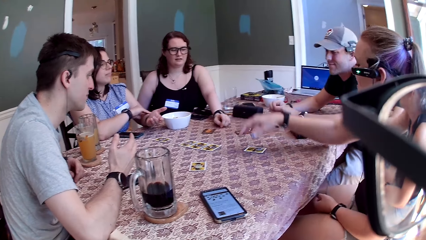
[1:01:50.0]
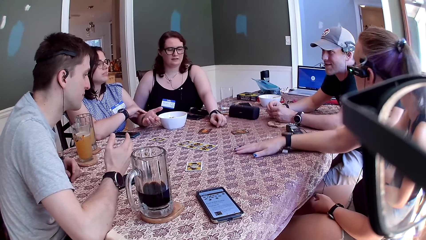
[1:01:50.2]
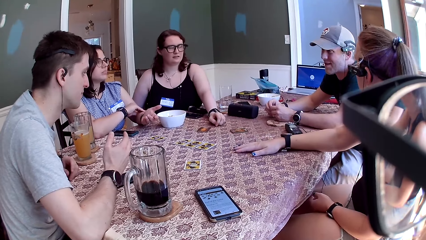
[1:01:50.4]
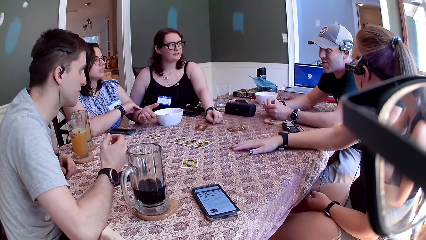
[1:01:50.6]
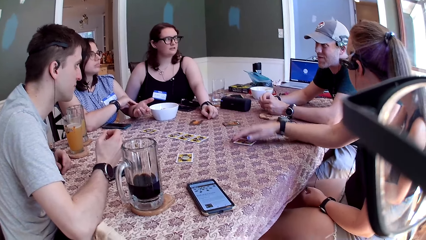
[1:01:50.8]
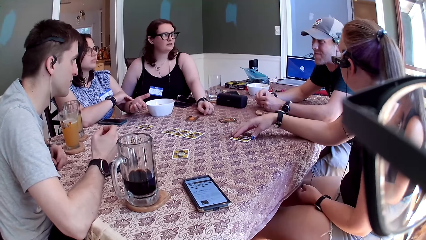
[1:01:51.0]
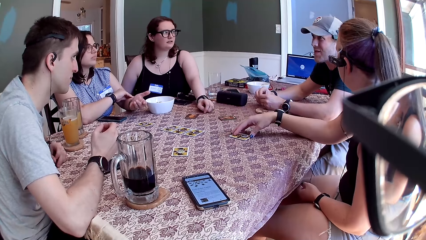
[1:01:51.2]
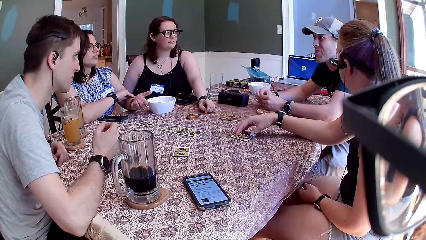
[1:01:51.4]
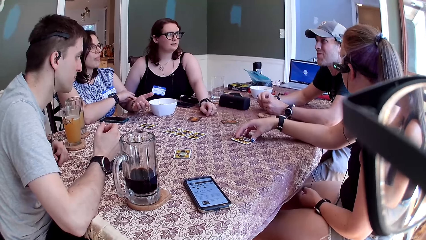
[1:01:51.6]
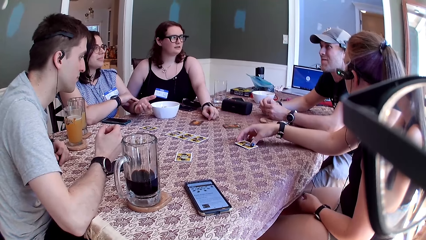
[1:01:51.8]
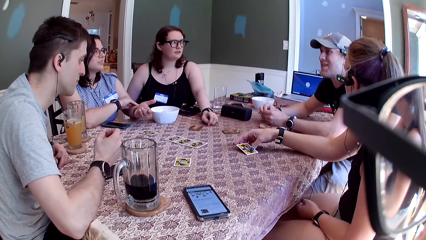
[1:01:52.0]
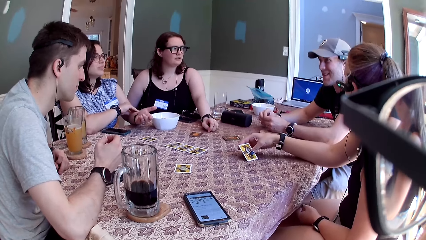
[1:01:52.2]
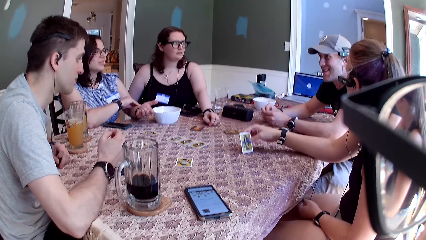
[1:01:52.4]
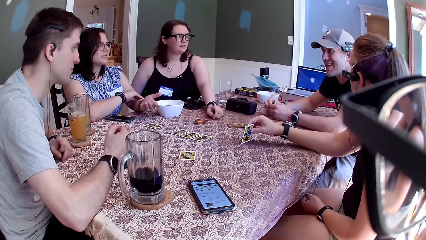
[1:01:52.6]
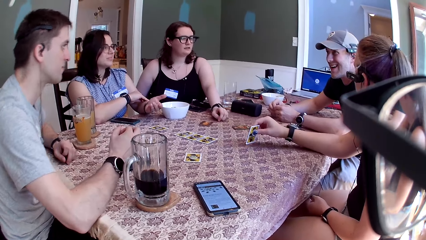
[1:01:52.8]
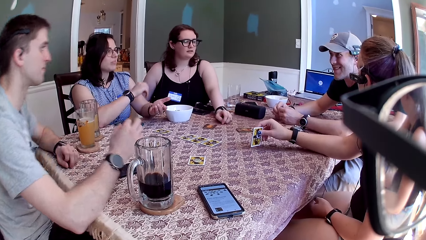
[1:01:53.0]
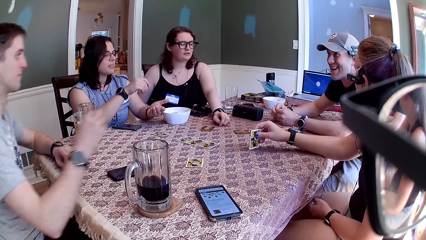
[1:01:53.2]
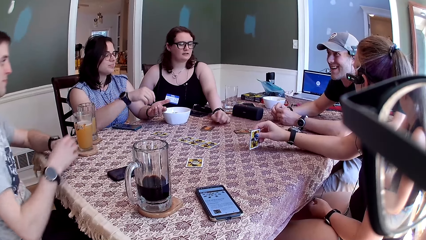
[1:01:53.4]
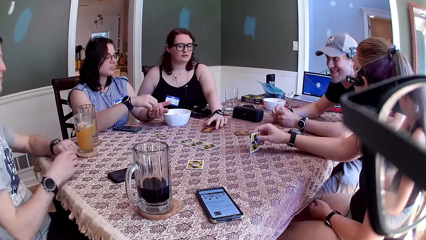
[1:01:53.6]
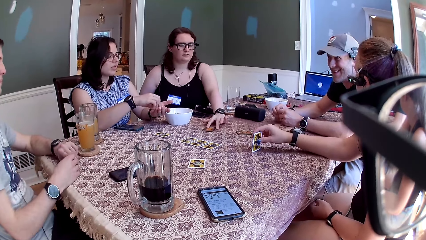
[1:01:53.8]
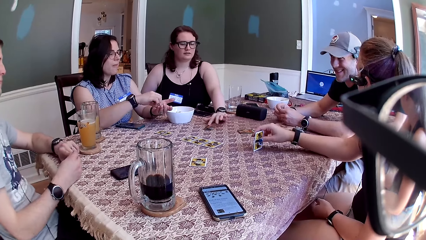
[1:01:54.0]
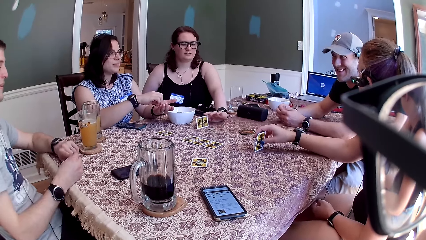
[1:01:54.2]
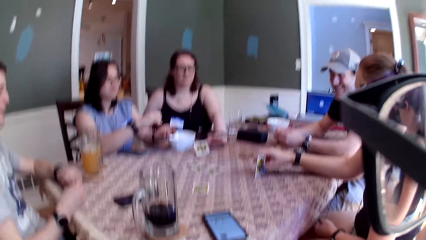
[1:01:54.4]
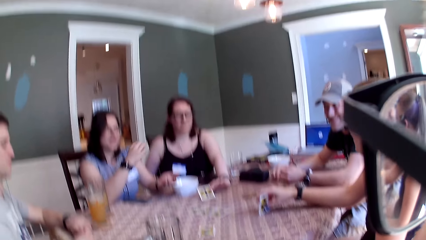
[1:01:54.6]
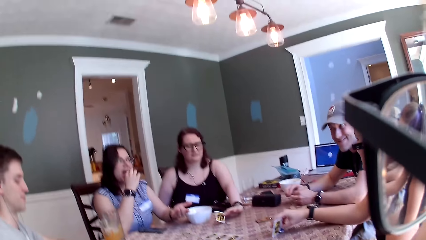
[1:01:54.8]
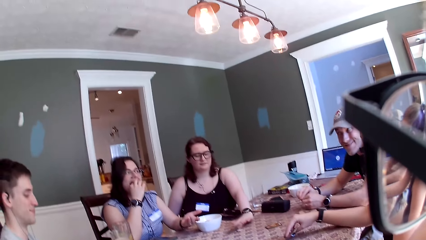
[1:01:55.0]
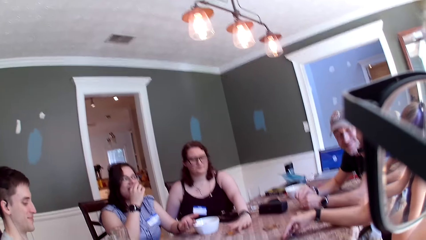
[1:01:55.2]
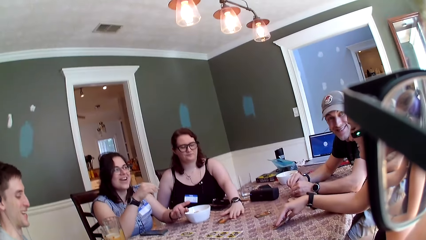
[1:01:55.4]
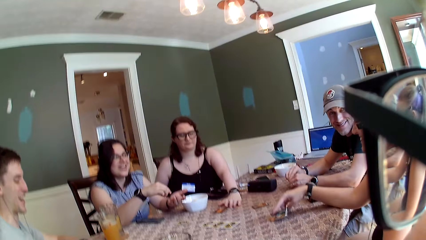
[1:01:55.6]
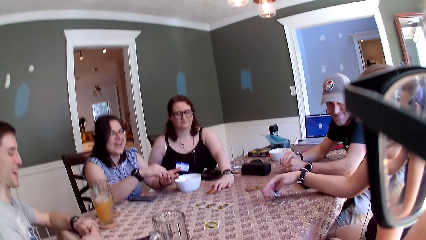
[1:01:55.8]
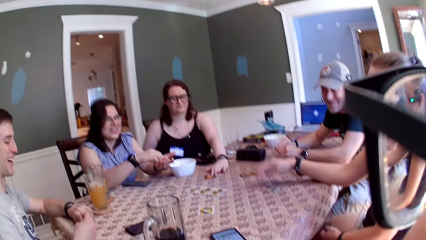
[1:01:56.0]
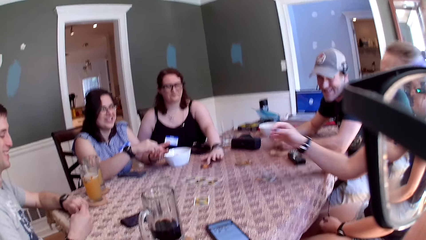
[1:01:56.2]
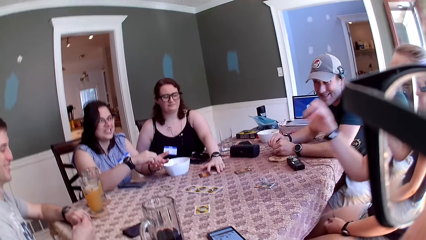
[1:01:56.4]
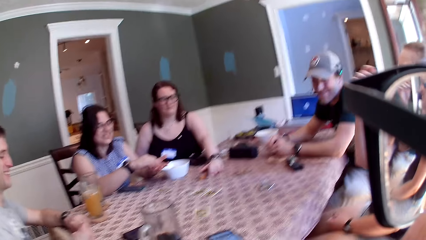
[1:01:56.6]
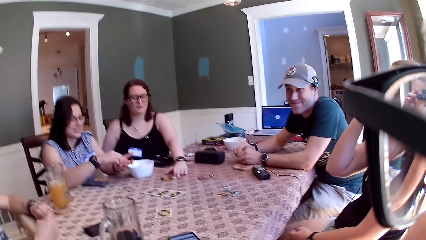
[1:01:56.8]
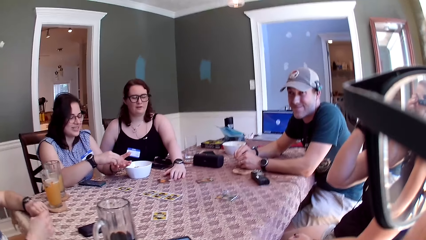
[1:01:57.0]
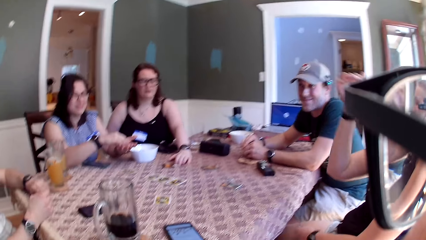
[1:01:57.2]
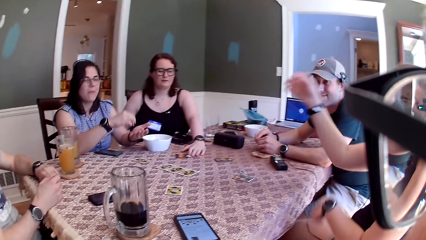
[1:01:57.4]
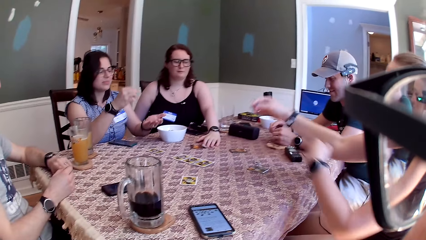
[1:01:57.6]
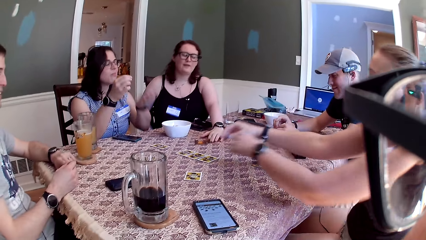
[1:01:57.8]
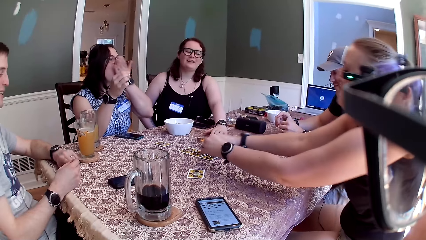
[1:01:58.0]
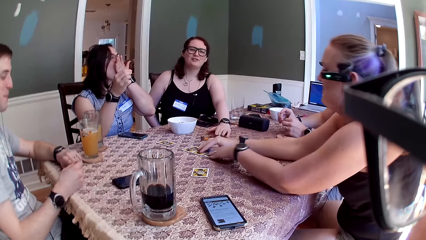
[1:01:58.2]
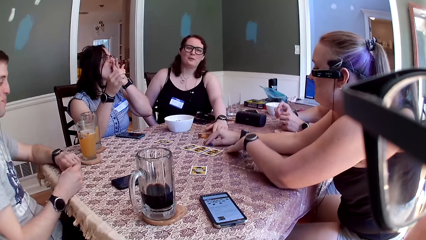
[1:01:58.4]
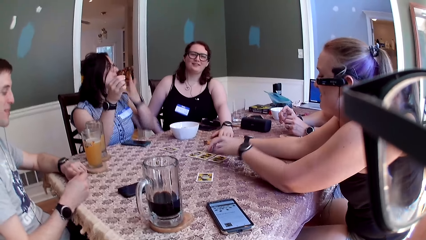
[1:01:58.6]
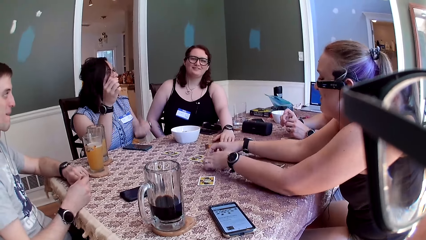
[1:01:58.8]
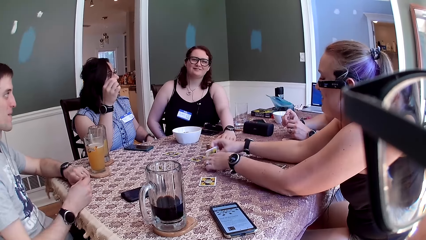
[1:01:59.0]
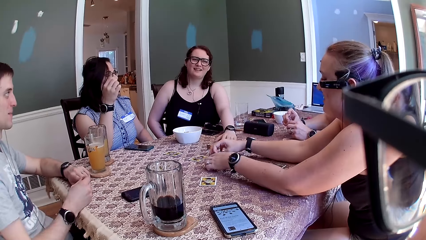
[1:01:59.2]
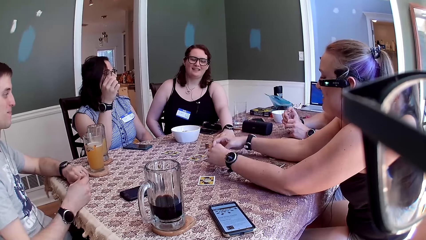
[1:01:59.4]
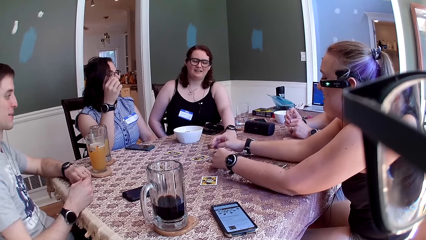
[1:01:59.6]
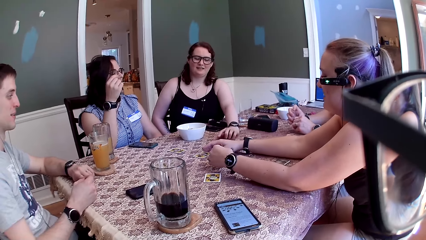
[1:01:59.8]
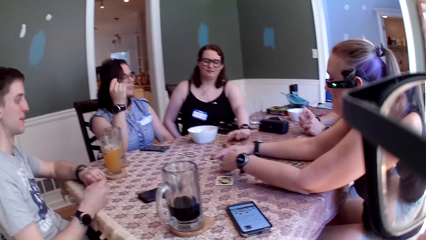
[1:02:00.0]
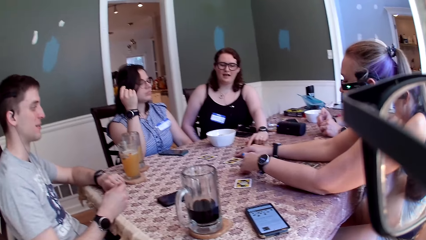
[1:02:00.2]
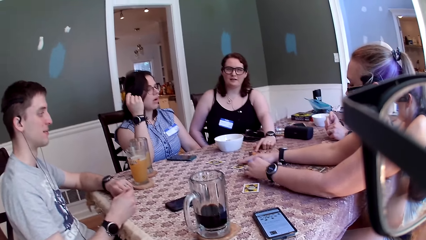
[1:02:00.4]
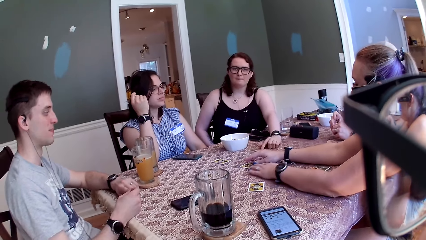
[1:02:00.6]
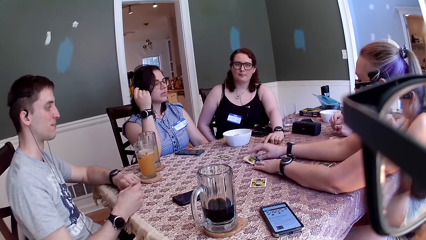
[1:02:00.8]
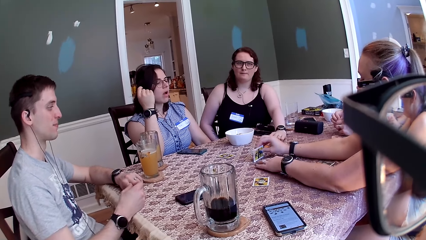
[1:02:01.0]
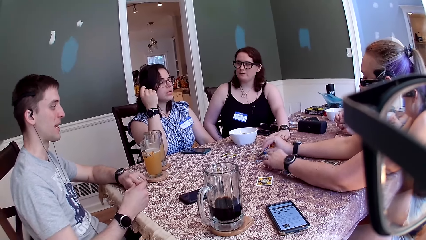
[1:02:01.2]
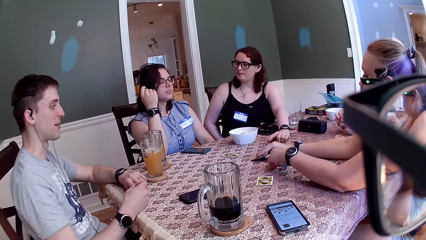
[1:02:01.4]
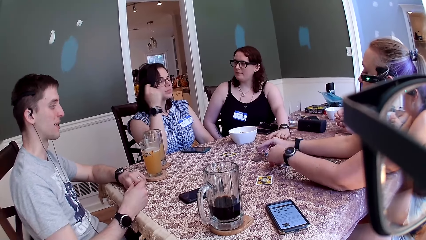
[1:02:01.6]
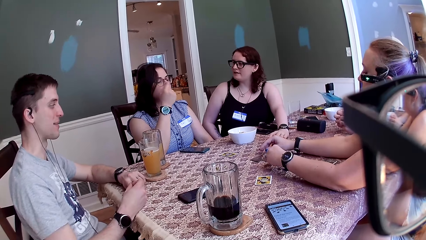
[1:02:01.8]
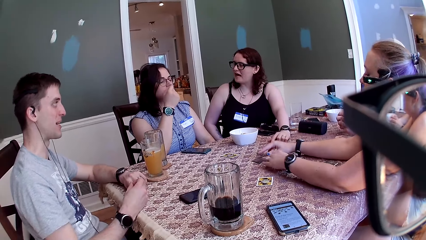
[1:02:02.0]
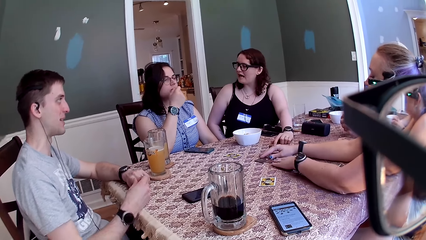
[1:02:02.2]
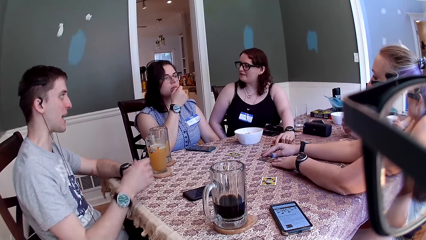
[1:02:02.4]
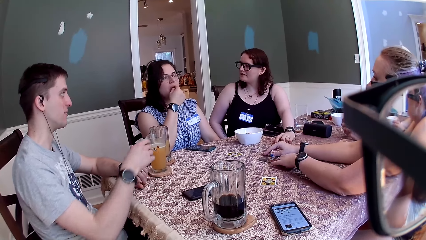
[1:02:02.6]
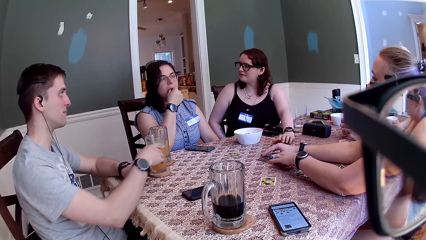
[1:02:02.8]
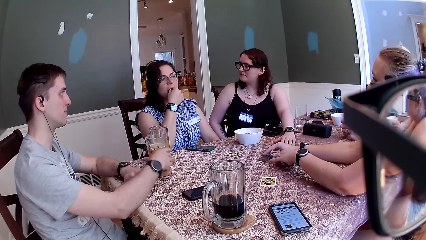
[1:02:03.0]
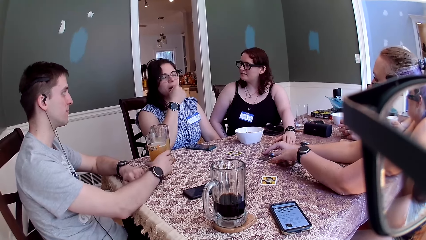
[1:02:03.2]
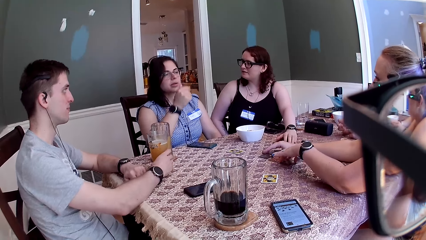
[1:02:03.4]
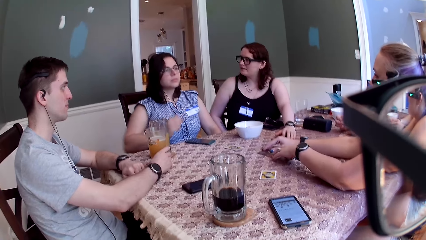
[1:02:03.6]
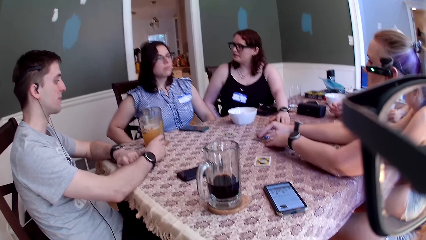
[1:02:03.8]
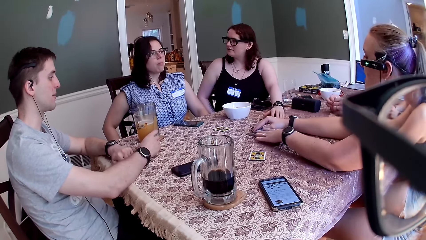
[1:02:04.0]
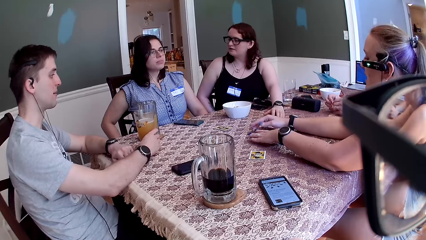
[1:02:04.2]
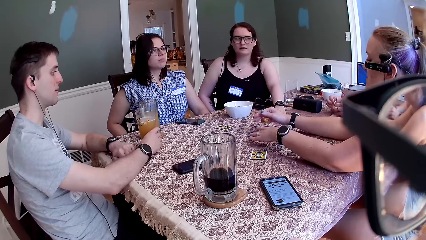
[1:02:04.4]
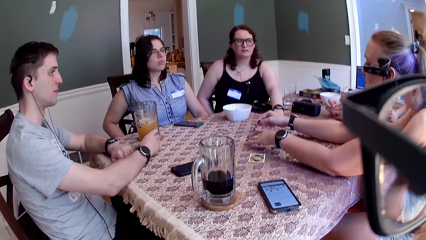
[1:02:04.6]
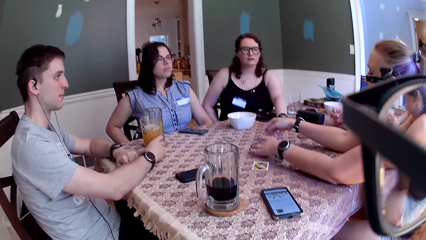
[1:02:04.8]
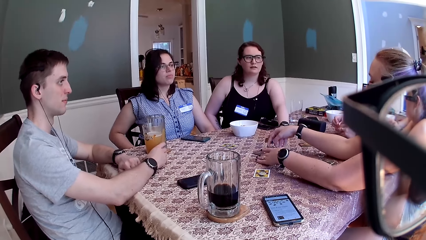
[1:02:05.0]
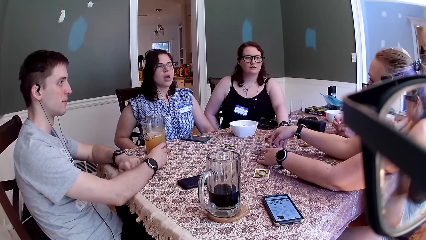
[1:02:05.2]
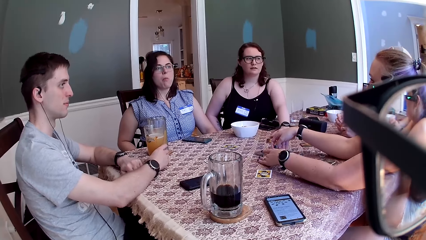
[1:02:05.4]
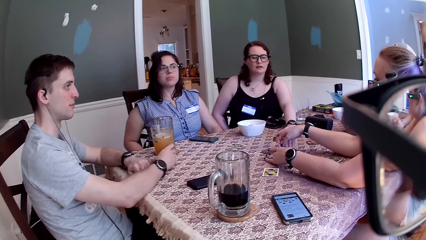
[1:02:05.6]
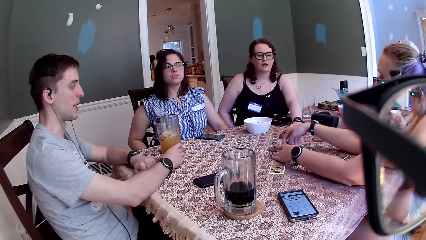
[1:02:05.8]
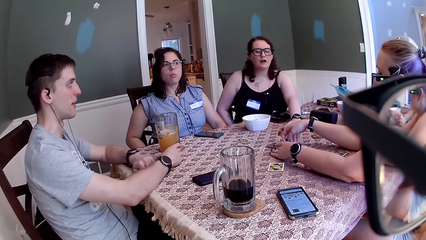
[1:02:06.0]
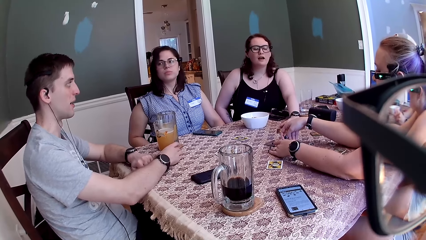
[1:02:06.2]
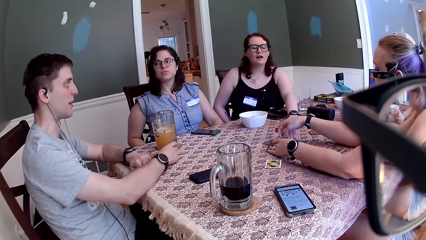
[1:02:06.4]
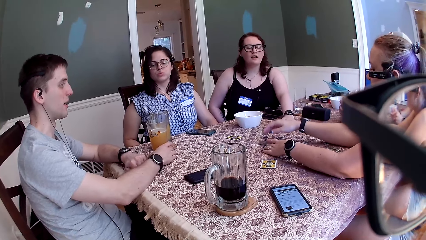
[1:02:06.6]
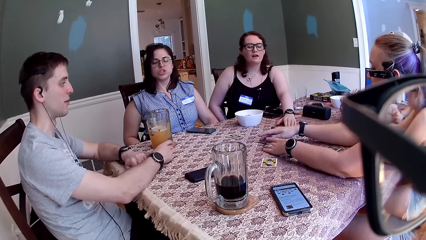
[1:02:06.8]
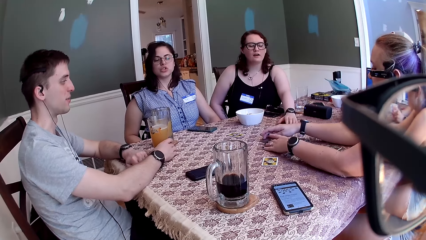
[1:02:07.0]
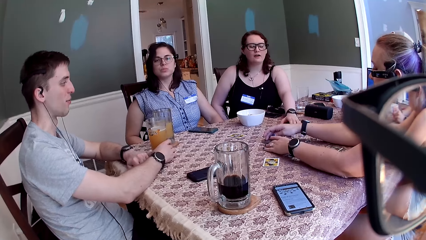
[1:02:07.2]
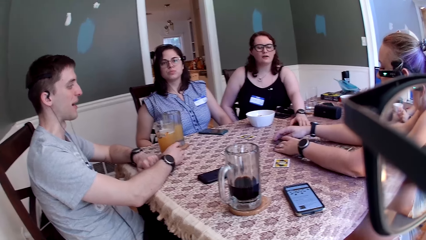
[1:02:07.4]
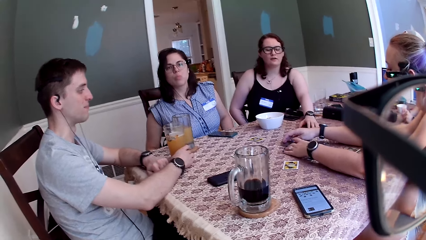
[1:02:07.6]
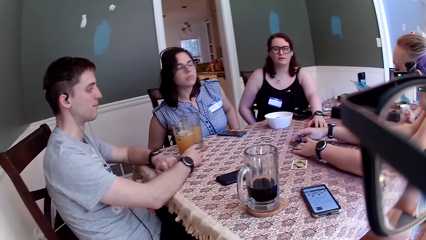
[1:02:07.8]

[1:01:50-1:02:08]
A man speaks to the group of people and the camera wearer at the table. A woman takes a card from the table with her right hand. Another woman laughs. The first woman laughs. Another man laughs. The camera wearer laughs. The second woman licks the cheese puff in her left hand with her tongue. A third woman speaks to the group of people and the camera wearer at the table. The first woman drops her hands on the table. The second woman speaks to the third woman. The first woman arranges the cards on the table with her hands. The camera wearer speaks to the group of people at the table. The first woman speaks to the group of people and the camera wearer at the table. The third woman speaks to the second woman. The other man holds the cup of drink on the table with his right hand. The second woman speaks to the group of people and the camera wearer at the table. The other man makes a sound with his mouth. The third woman makes a sound with her mouth.
